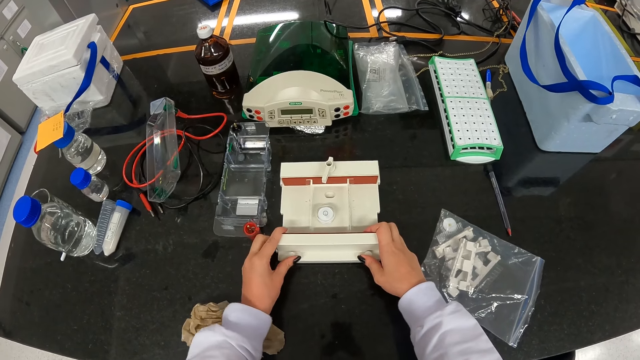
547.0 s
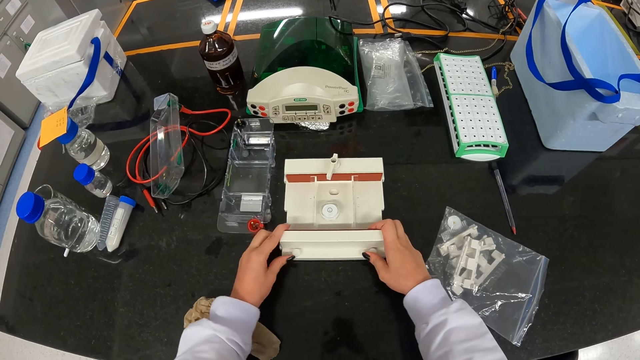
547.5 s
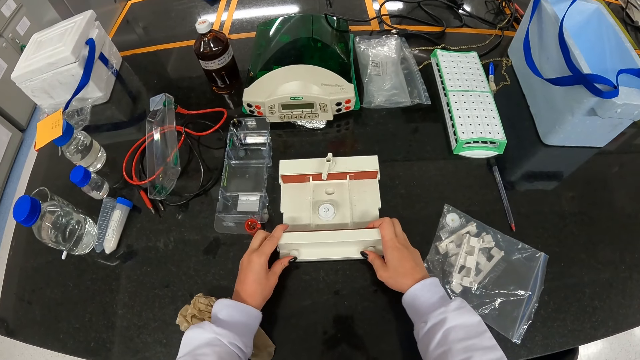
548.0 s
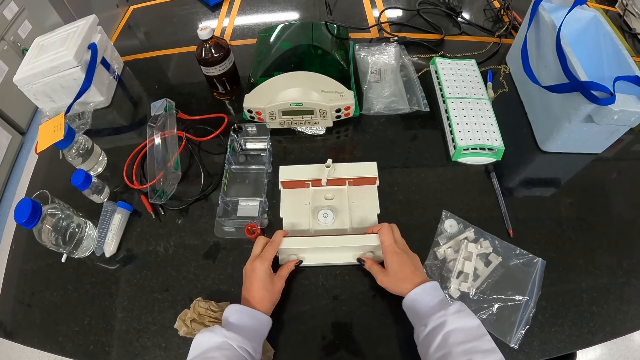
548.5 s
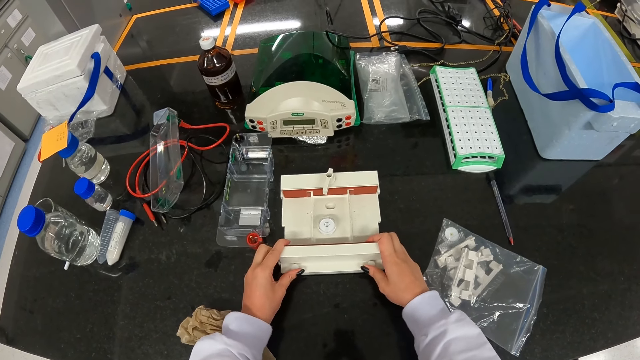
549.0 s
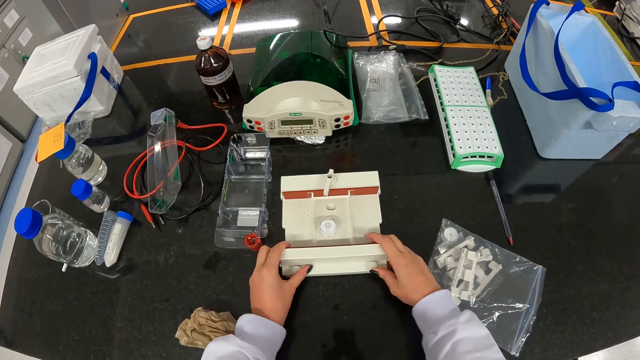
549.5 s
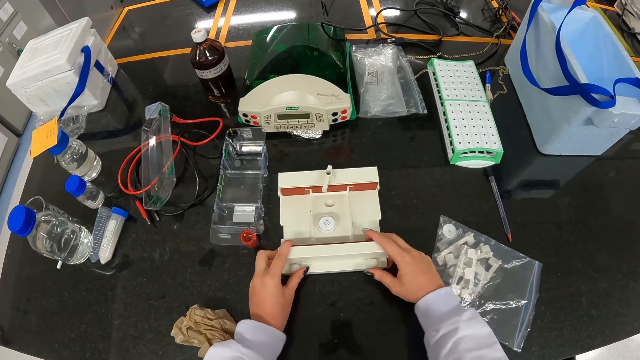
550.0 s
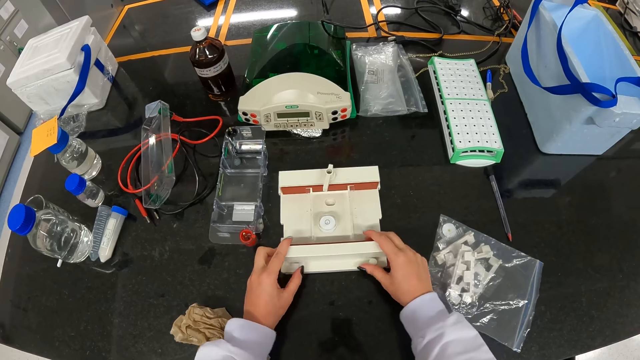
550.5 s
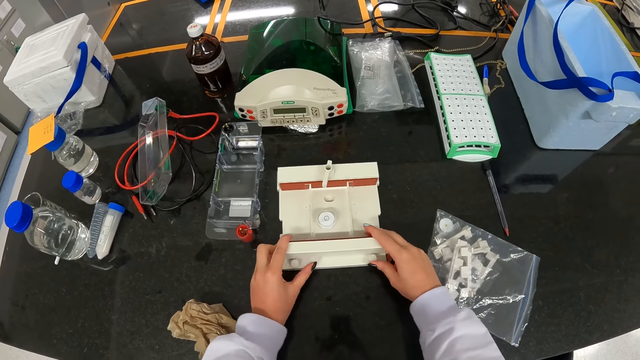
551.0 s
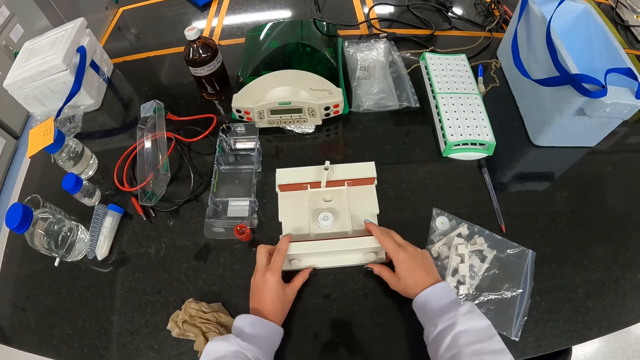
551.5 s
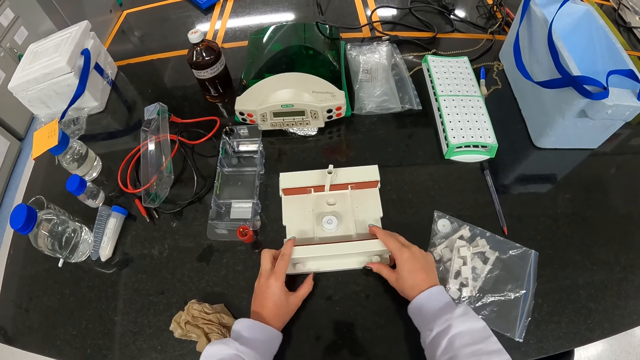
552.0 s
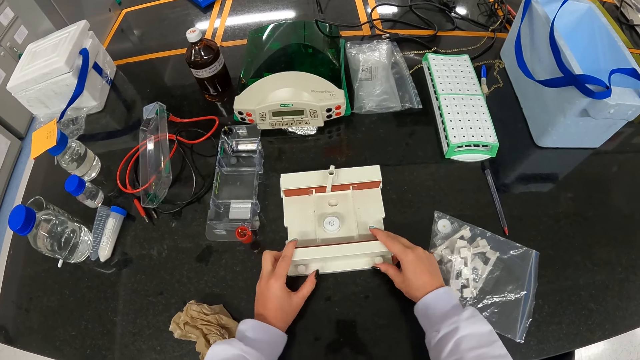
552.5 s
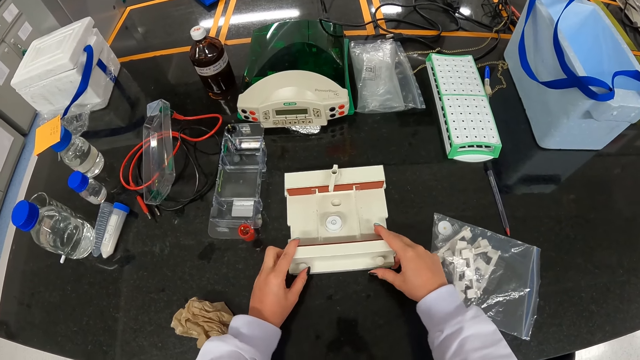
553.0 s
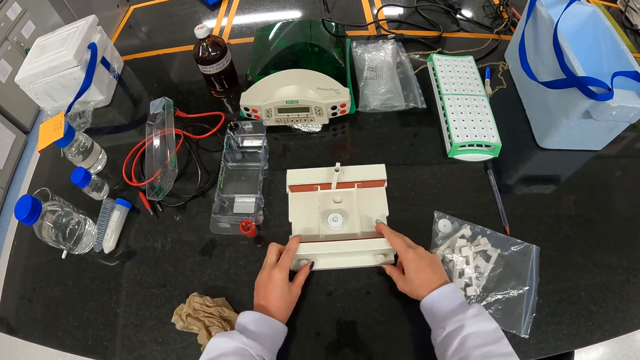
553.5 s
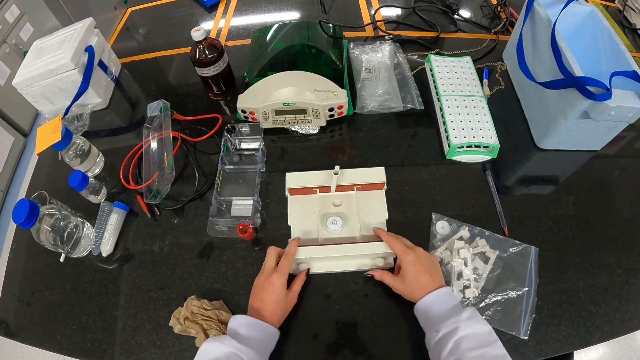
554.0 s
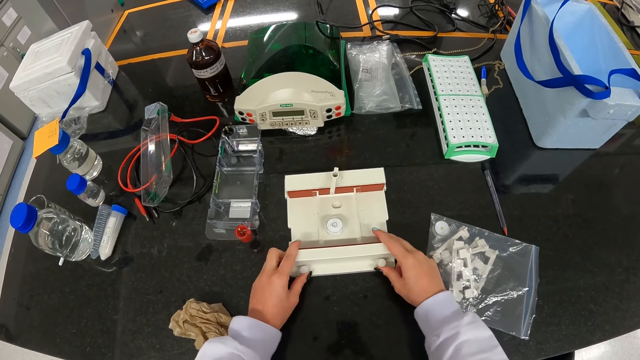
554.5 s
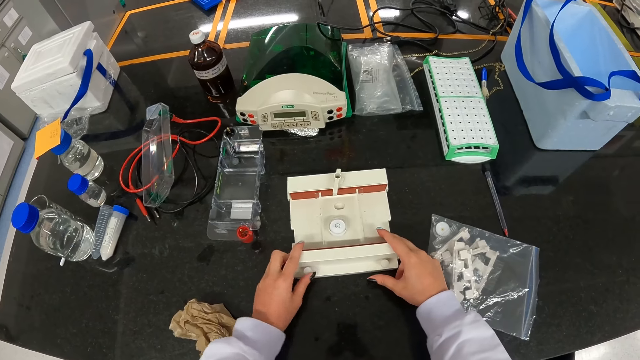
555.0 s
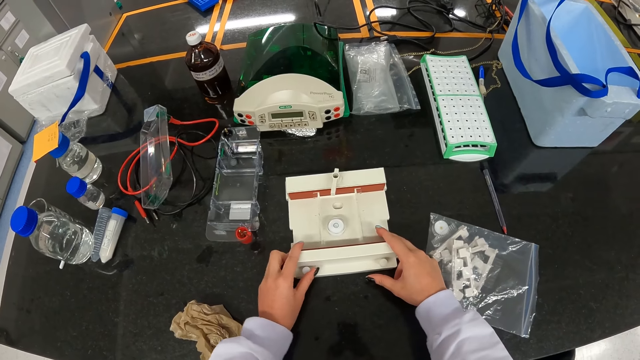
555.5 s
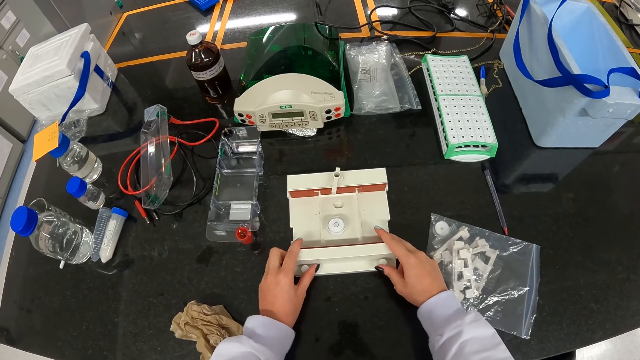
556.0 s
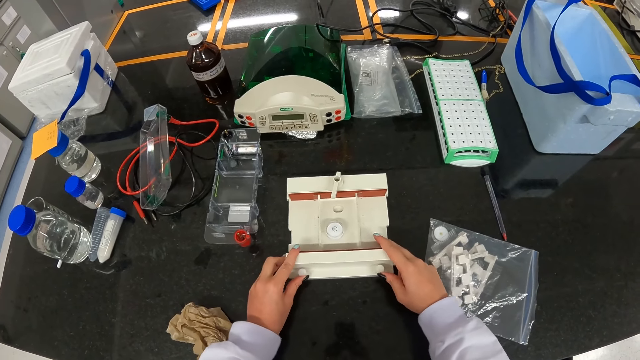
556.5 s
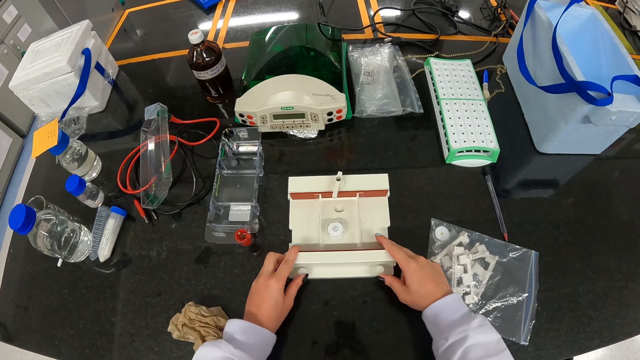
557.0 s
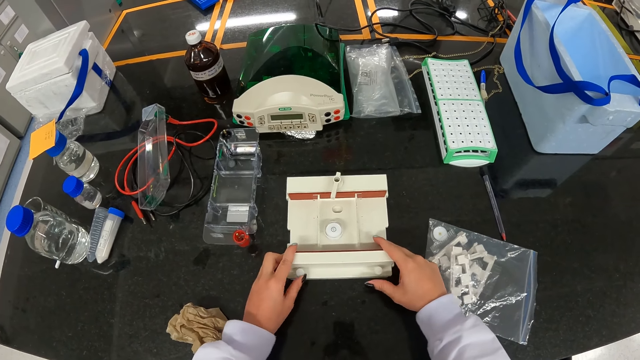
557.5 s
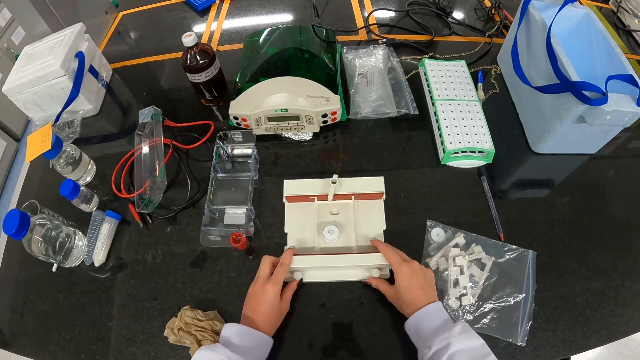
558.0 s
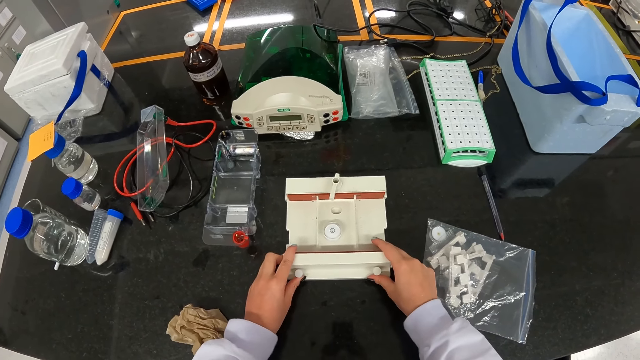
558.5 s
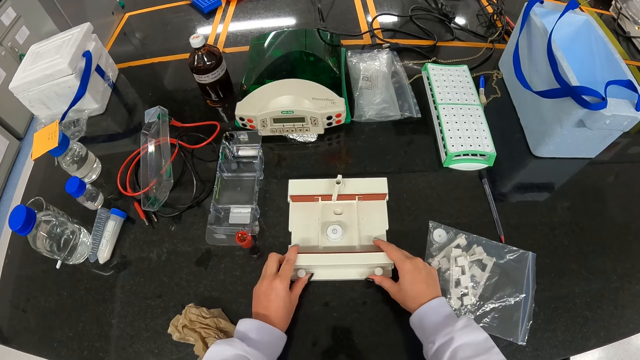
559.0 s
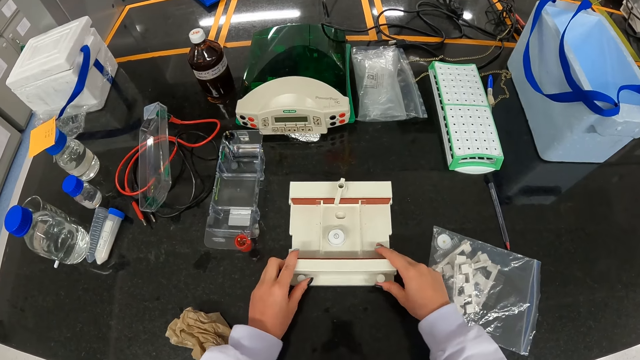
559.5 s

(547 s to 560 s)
The camera wearer touches a button with one hand. They hold the button with both hands.

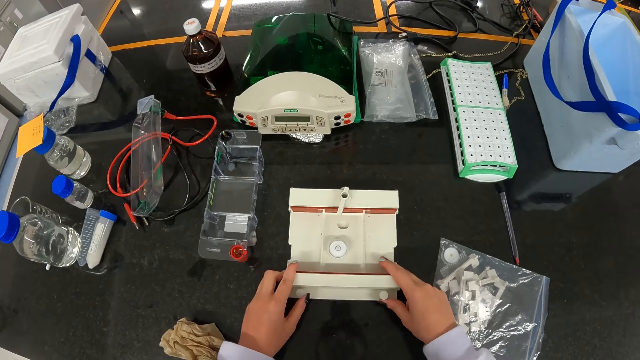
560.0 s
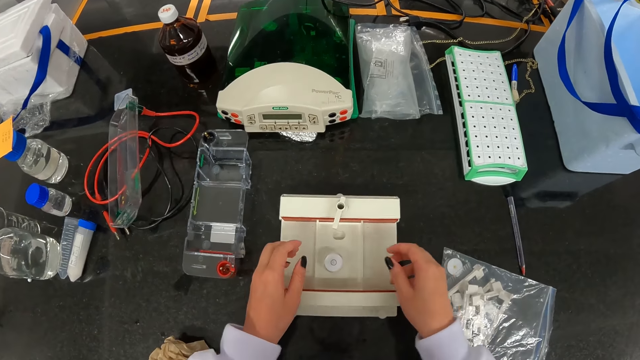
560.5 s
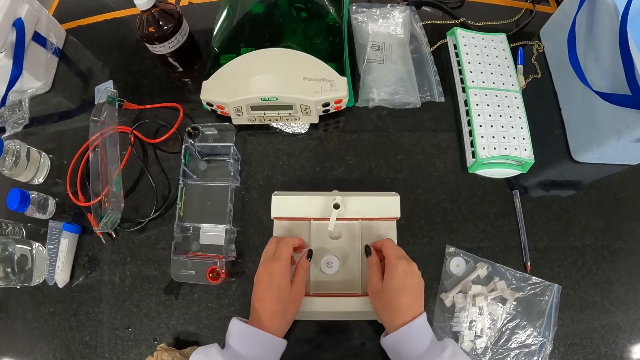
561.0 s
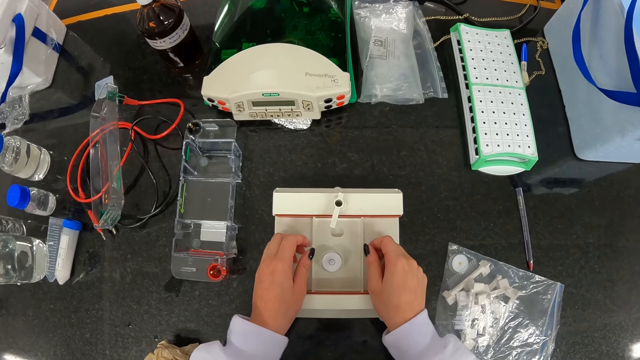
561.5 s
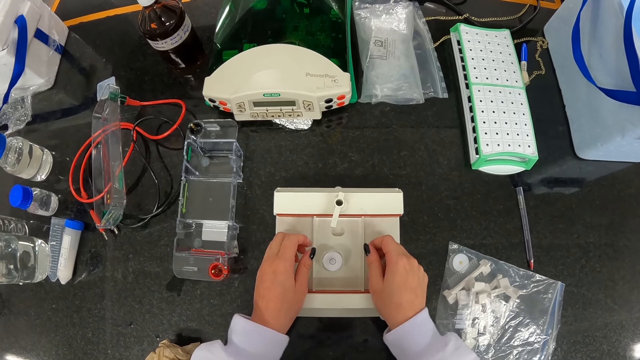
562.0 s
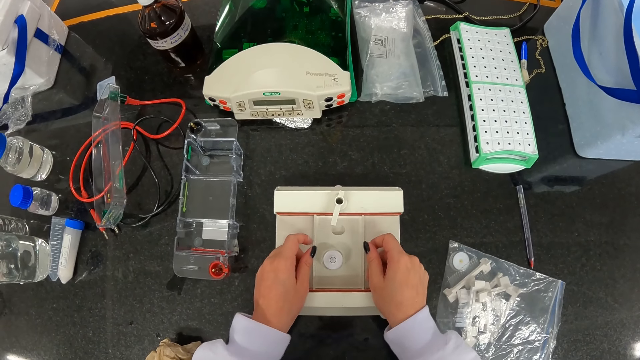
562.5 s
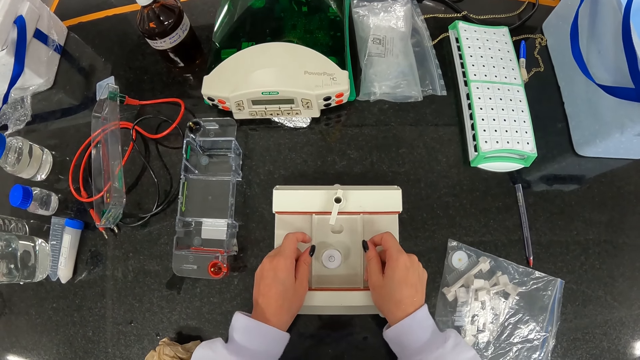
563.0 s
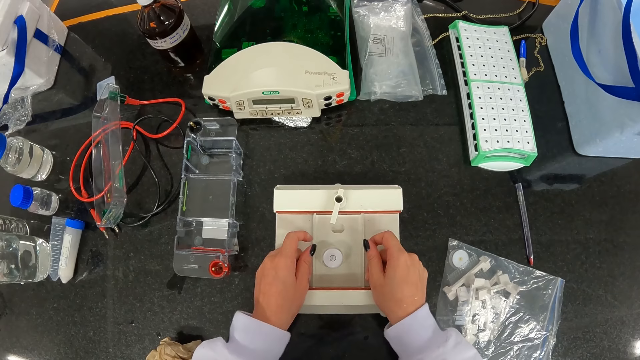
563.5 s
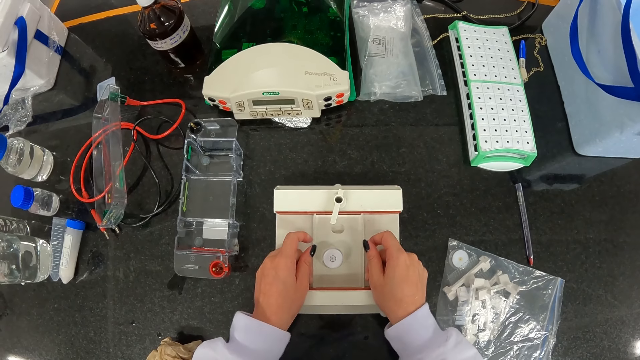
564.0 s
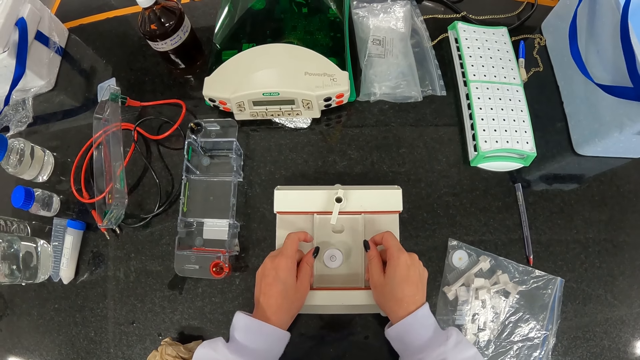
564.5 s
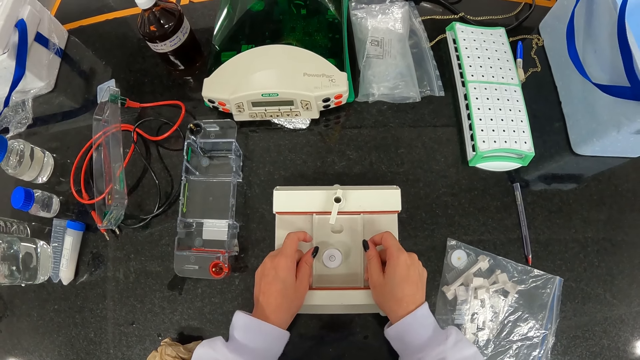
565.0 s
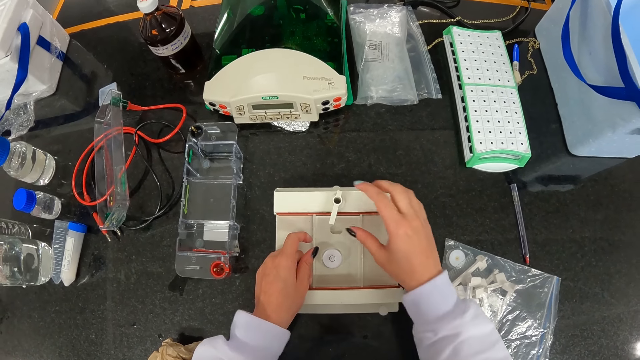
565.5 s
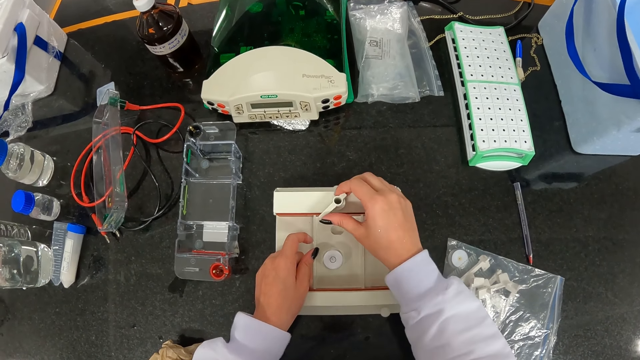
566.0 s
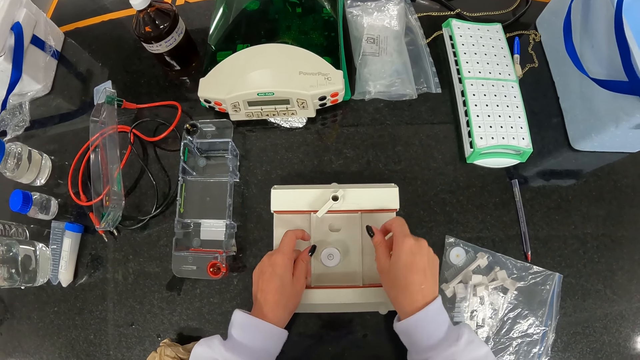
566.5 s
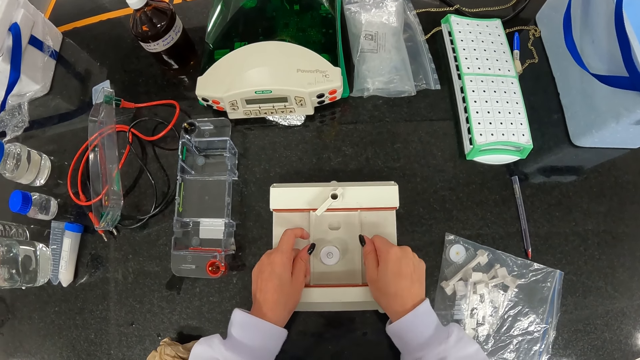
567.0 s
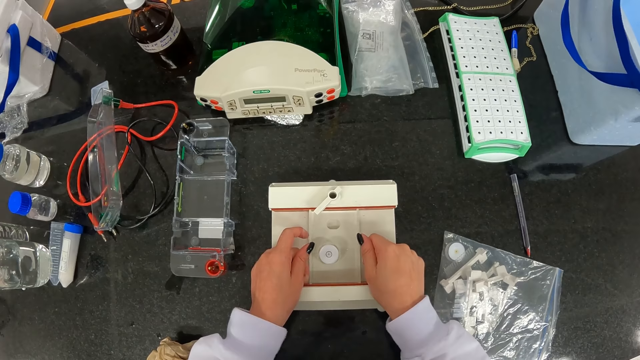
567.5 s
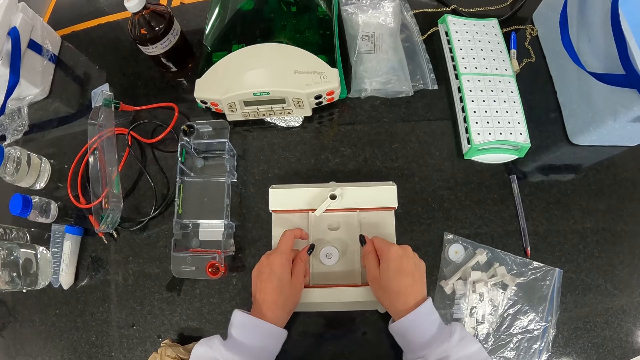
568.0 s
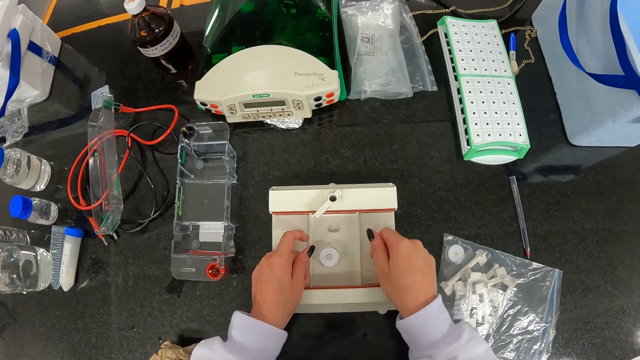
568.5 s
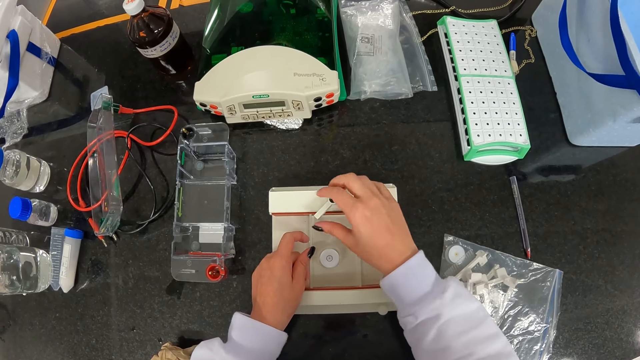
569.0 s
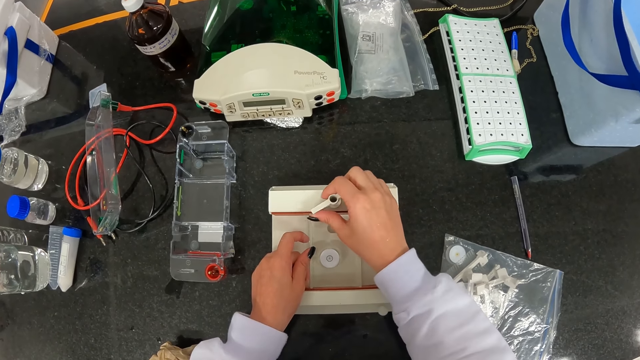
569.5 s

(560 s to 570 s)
The camera wearer adjusts the gel tray on the gel caster on the table with both hands. She holds something. She adjusts the cam lever on the gel caster on the table with her right hand. She adjusts the gel tray on the gel caster on the table with both hands. She adjusts the cam lever on the gel caster on the table with her right hand.
